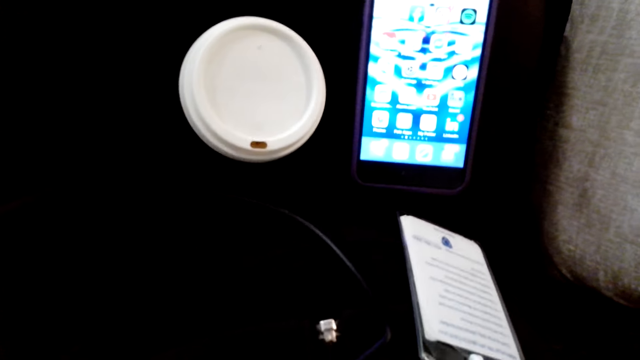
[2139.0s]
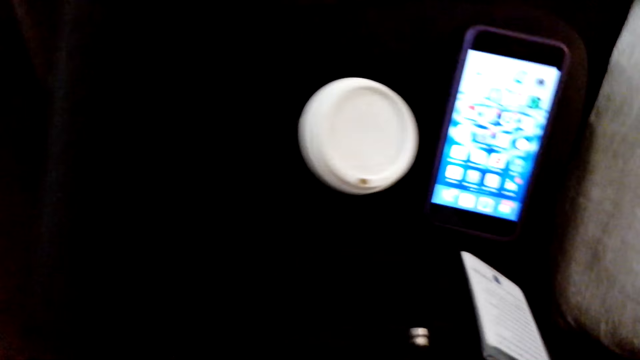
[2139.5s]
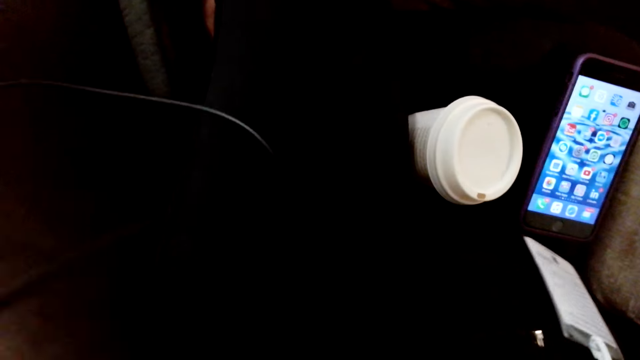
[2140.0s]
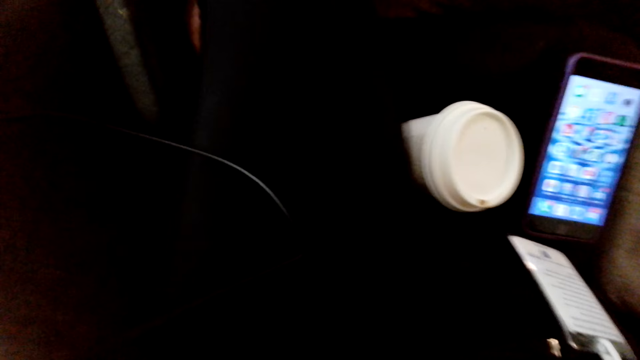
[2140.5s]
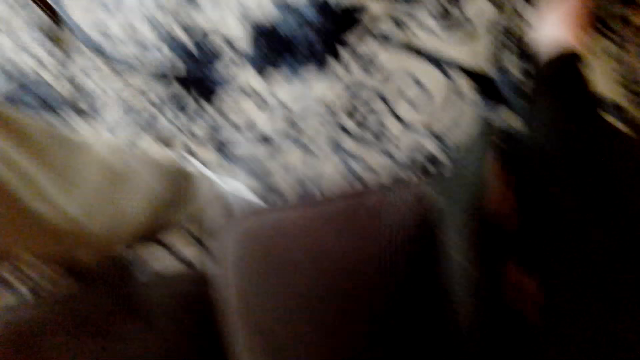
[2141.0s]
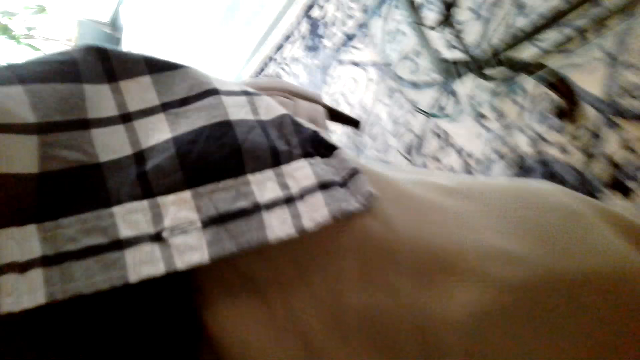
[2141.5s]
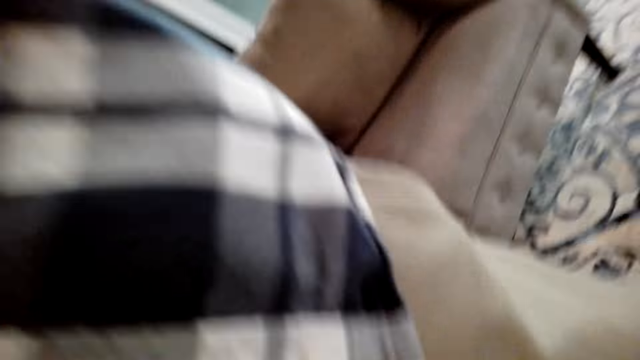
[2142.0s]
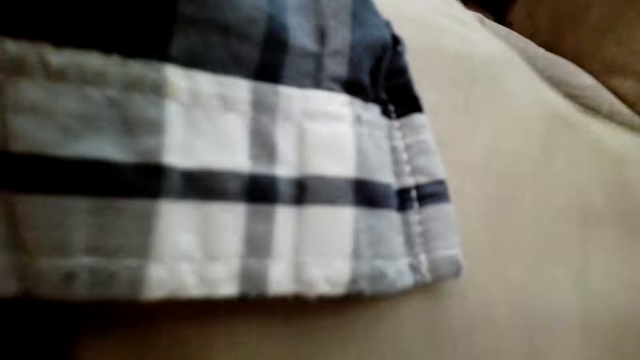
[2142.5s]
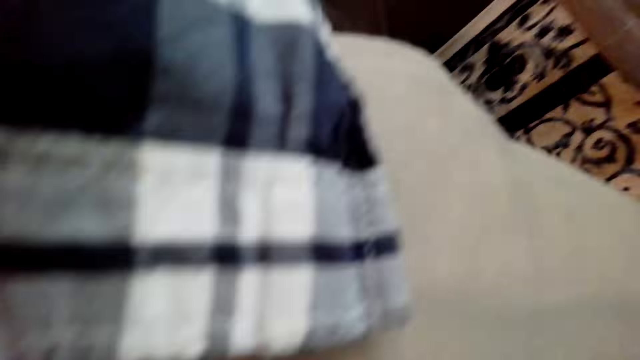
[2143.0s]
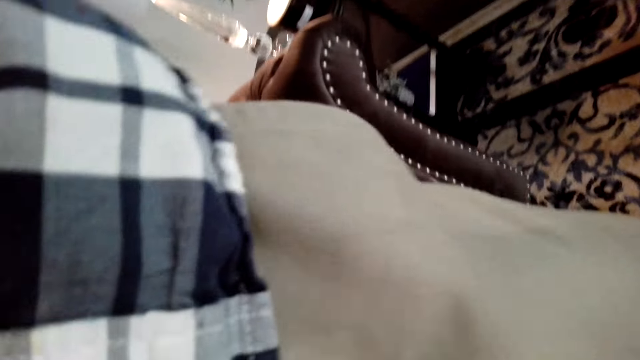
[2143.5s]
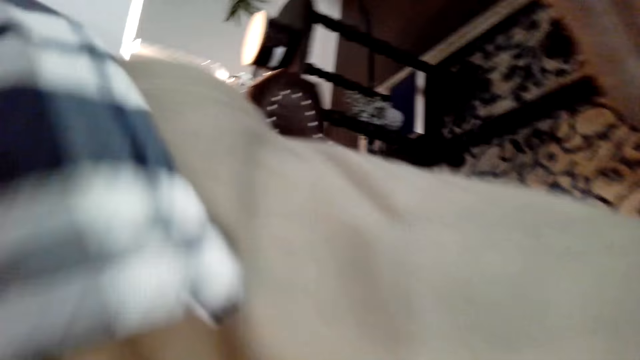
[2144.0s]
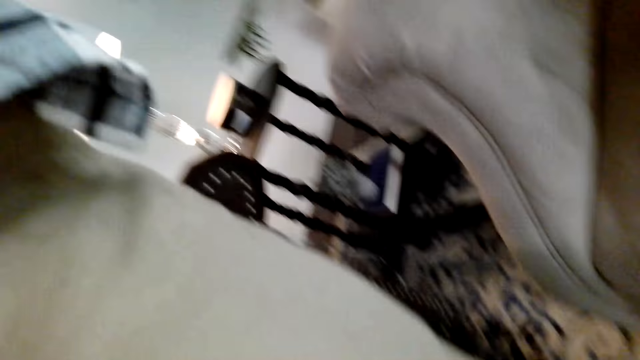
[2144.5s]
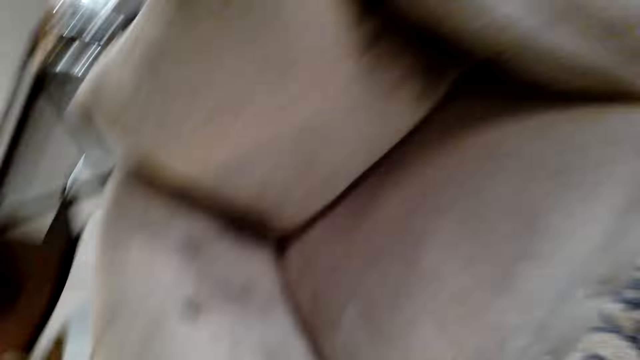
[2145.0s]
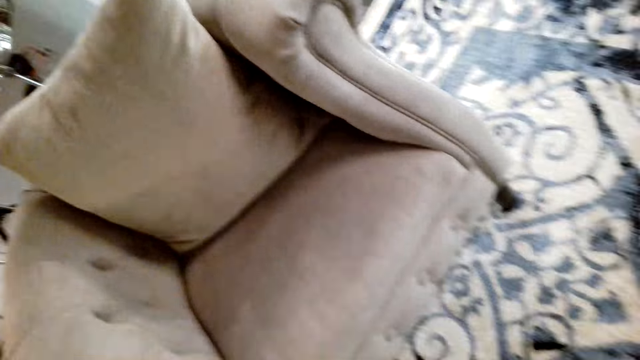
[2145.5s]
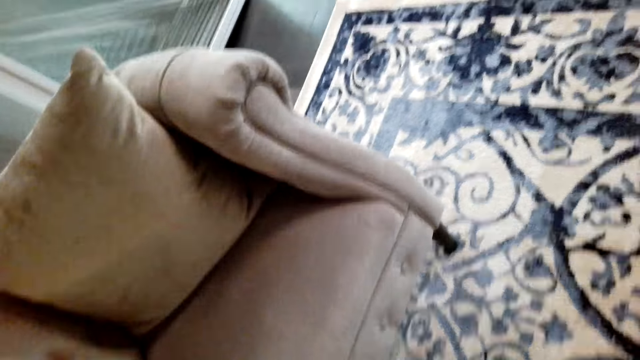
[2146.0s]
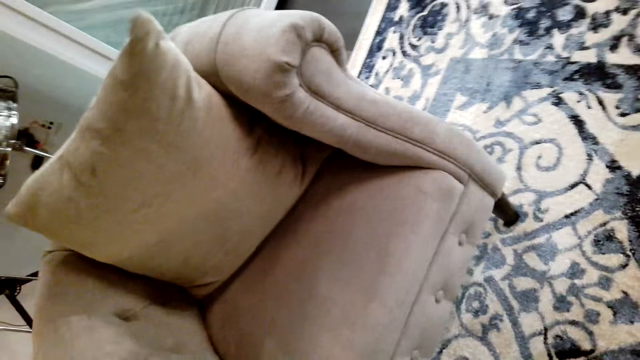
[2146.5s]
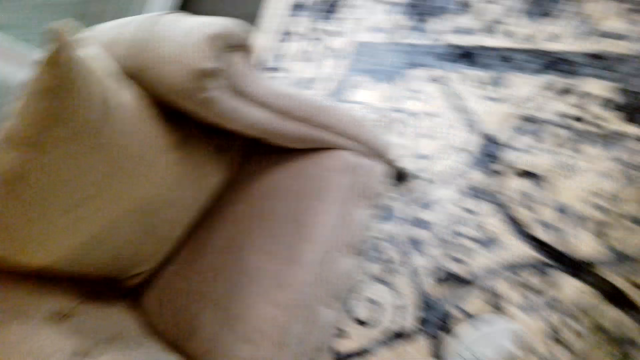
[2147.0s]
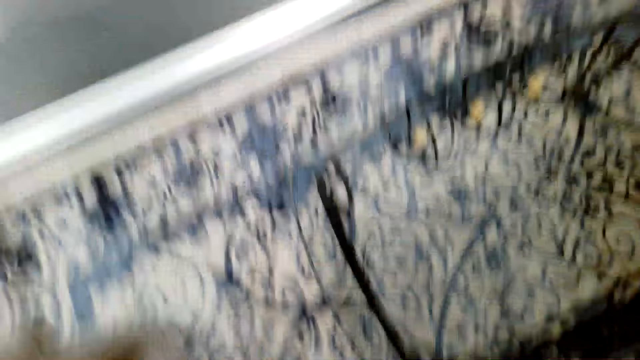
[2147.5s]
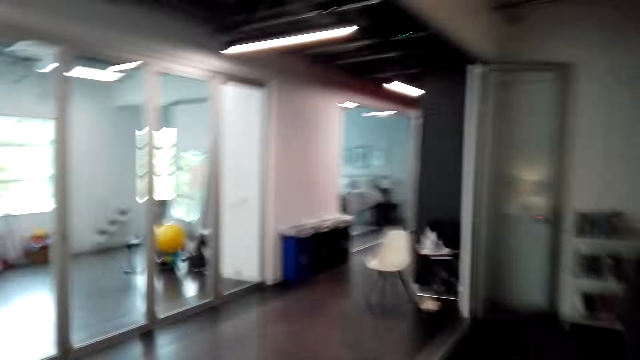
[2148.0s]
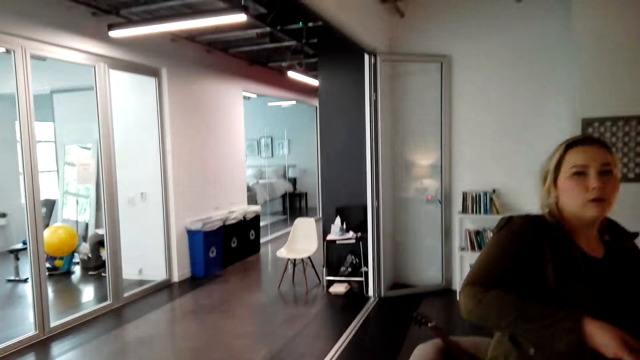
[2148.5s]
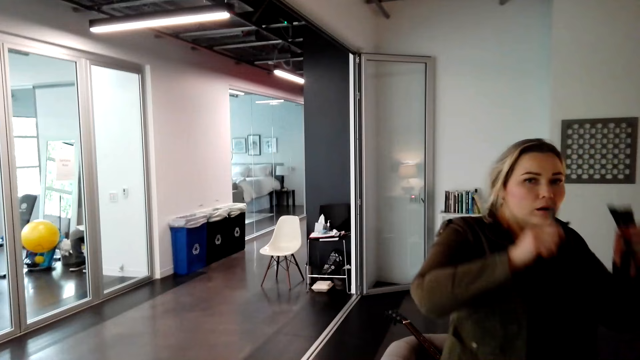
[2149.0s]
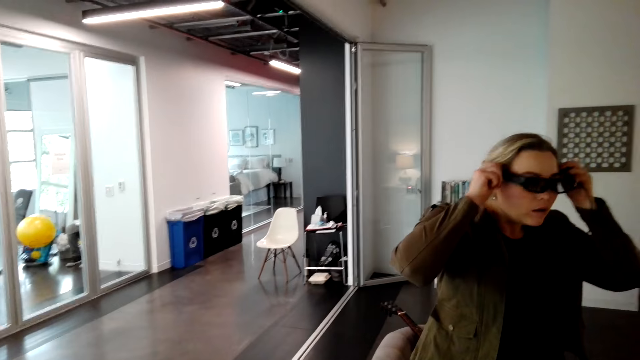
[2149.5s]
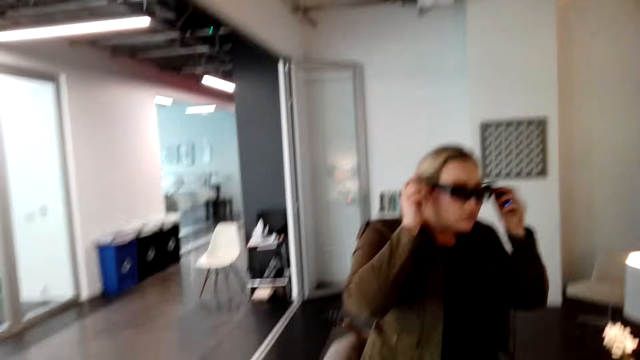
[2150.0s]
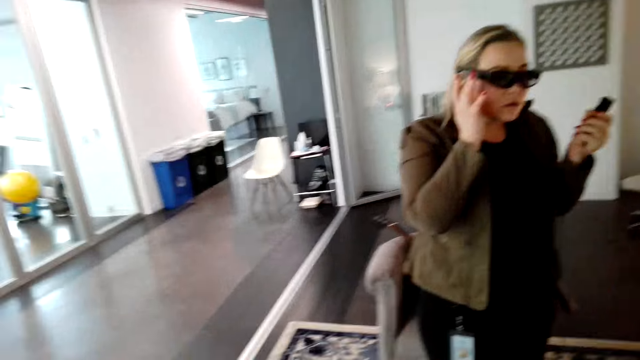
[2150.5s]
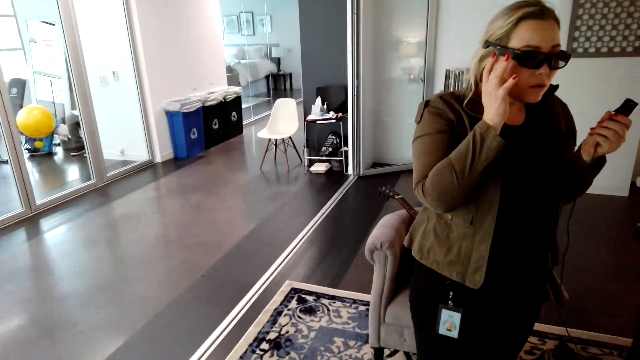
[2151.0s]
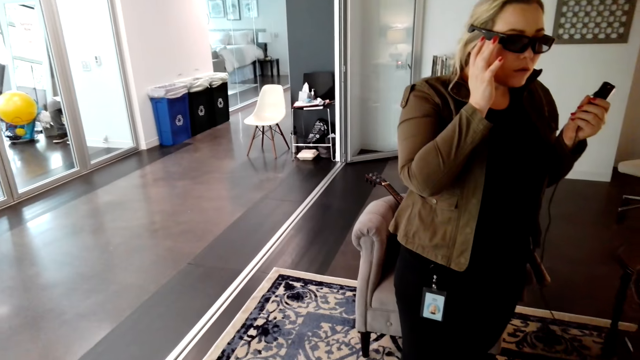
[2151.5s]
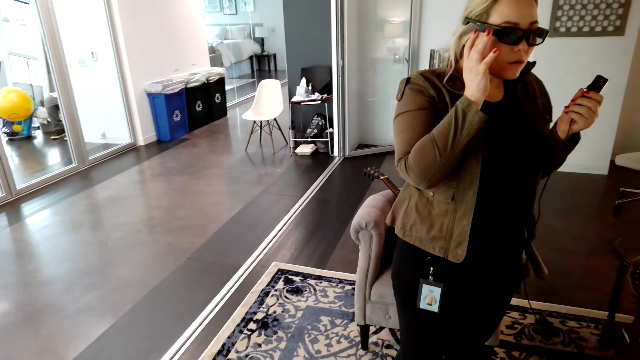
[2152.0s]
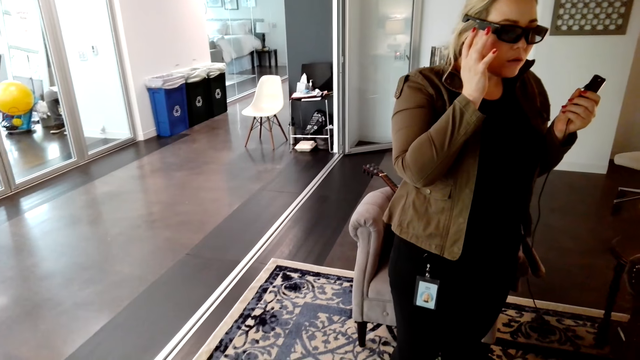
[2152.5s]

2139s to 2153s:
The camera wearer looks around. A lady stands in the room and wears sunglasses.
